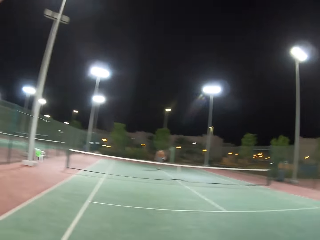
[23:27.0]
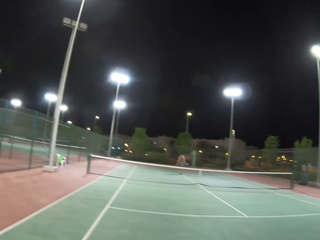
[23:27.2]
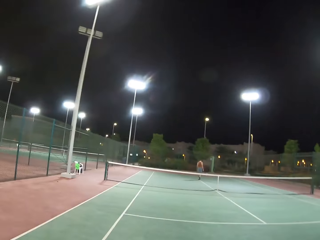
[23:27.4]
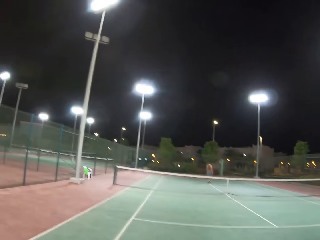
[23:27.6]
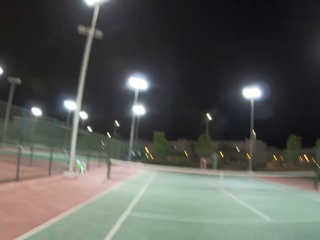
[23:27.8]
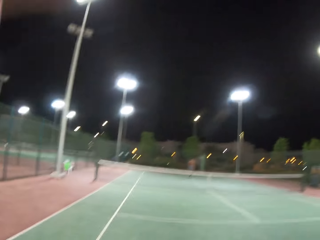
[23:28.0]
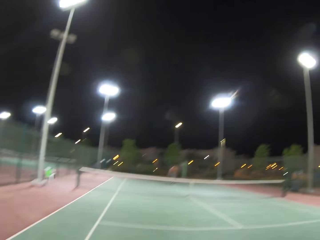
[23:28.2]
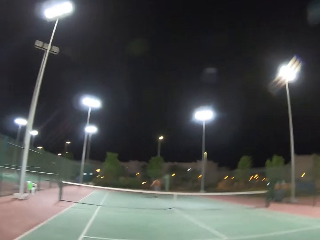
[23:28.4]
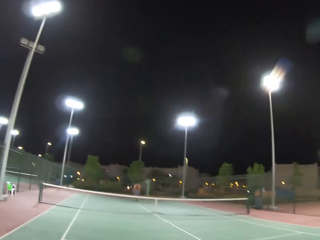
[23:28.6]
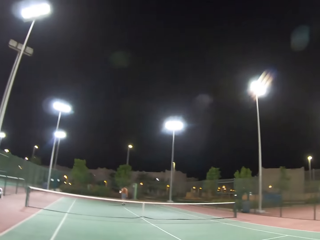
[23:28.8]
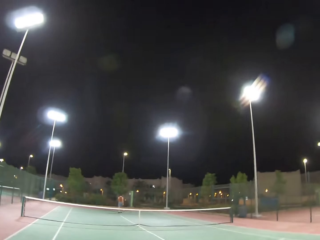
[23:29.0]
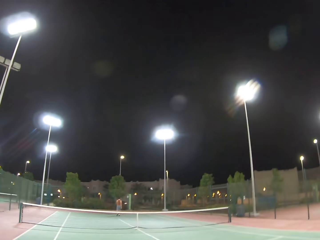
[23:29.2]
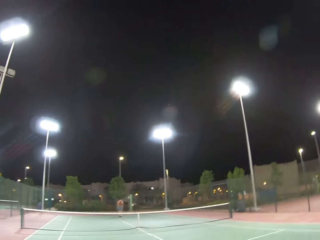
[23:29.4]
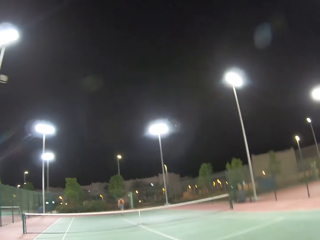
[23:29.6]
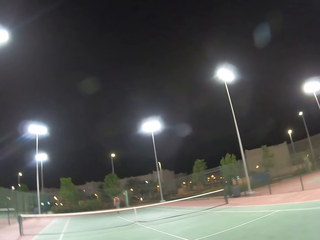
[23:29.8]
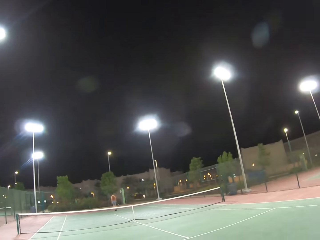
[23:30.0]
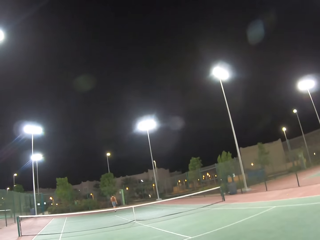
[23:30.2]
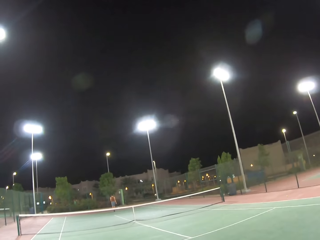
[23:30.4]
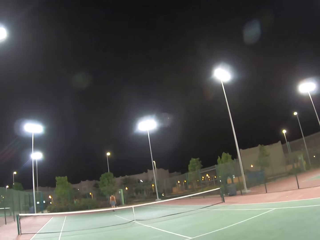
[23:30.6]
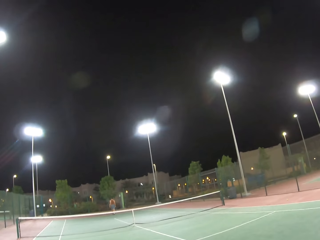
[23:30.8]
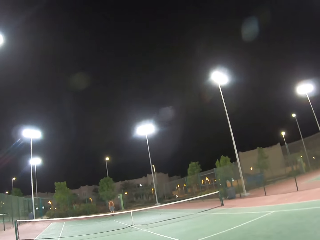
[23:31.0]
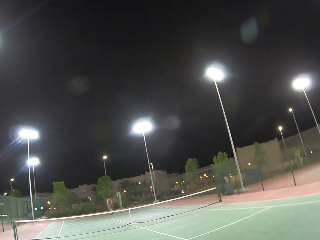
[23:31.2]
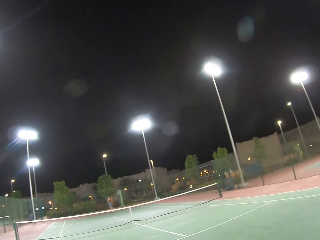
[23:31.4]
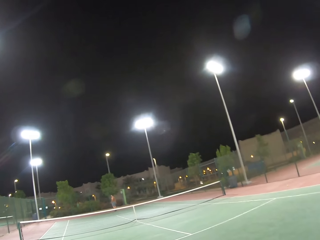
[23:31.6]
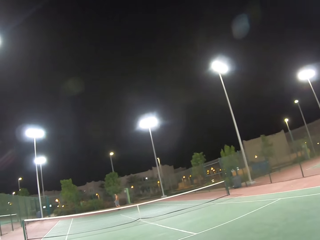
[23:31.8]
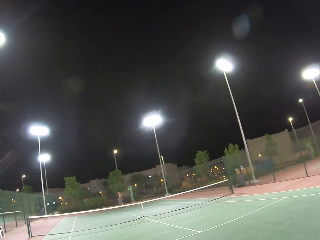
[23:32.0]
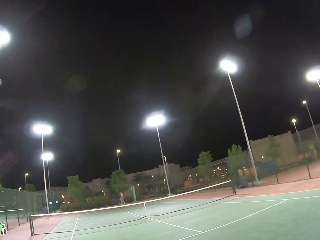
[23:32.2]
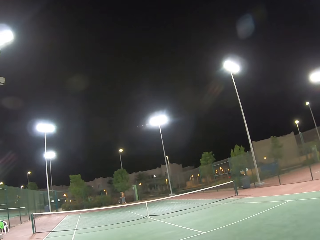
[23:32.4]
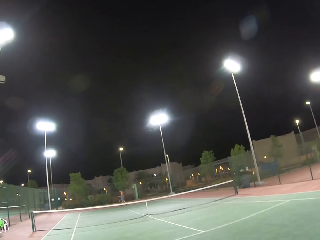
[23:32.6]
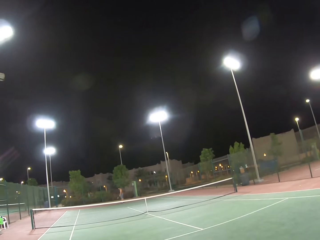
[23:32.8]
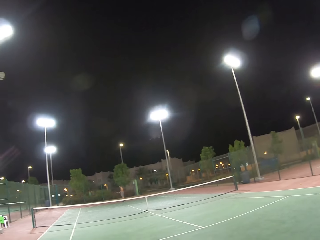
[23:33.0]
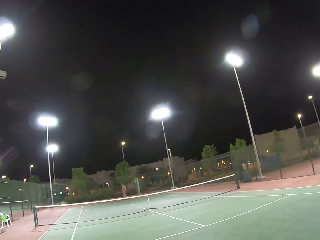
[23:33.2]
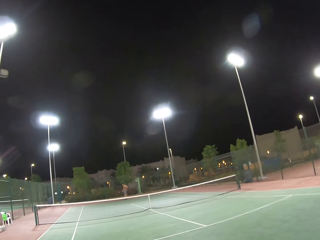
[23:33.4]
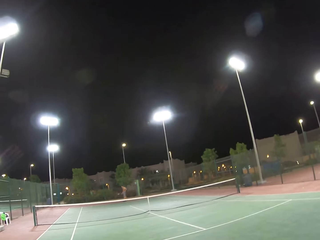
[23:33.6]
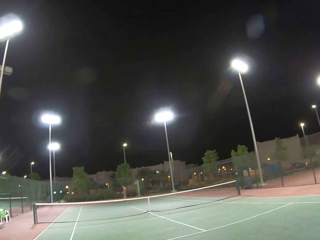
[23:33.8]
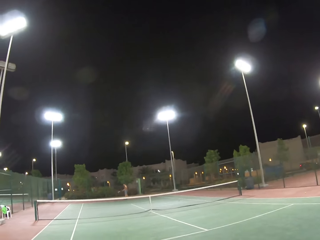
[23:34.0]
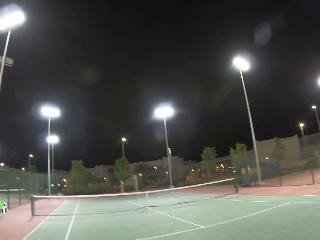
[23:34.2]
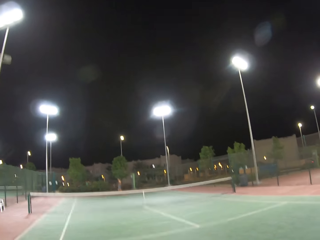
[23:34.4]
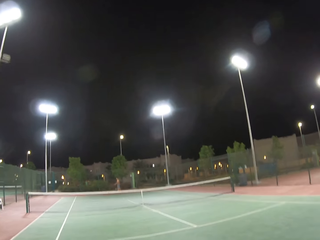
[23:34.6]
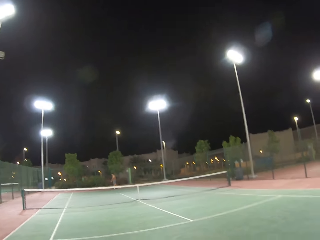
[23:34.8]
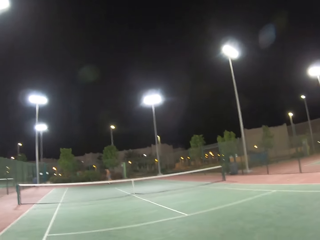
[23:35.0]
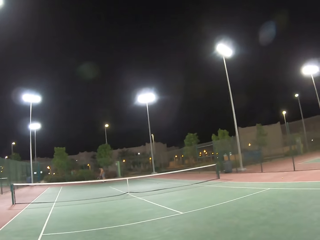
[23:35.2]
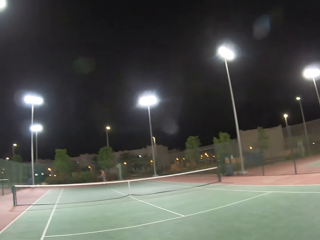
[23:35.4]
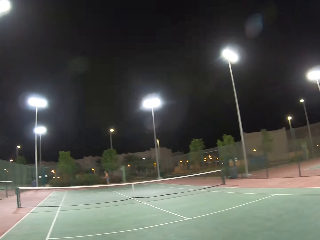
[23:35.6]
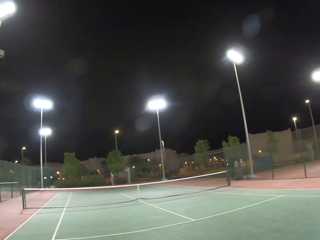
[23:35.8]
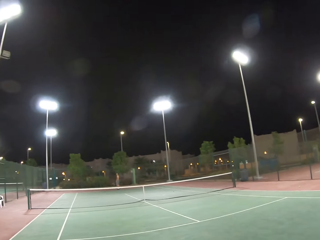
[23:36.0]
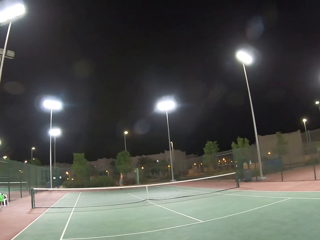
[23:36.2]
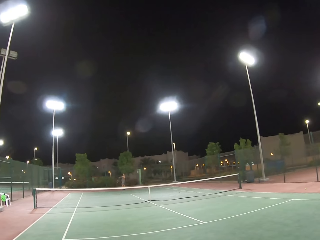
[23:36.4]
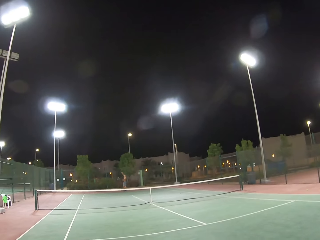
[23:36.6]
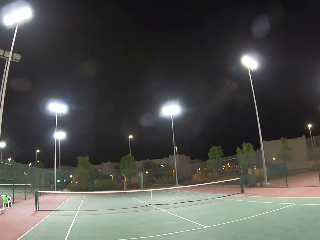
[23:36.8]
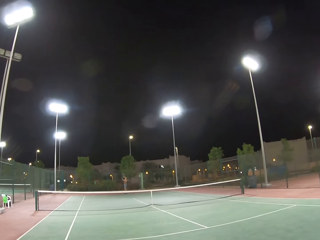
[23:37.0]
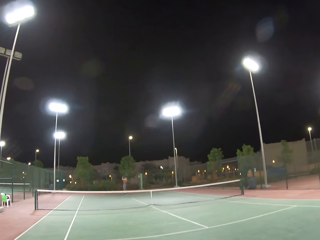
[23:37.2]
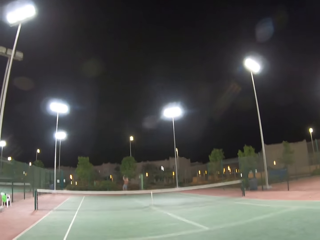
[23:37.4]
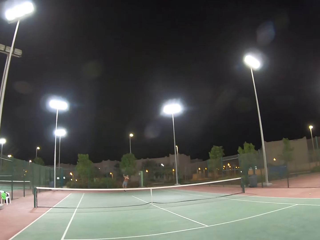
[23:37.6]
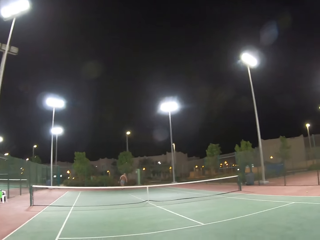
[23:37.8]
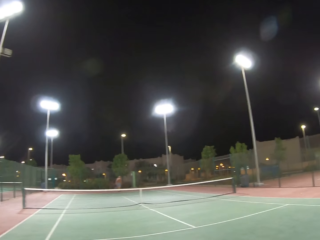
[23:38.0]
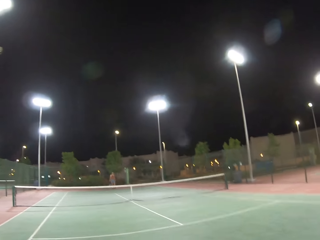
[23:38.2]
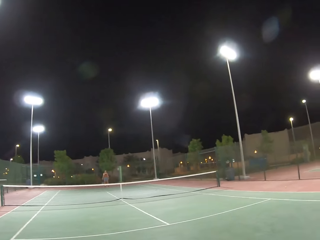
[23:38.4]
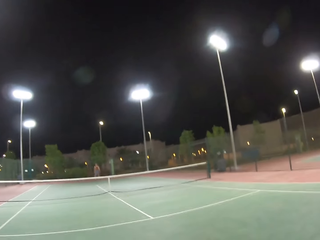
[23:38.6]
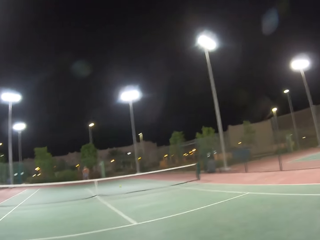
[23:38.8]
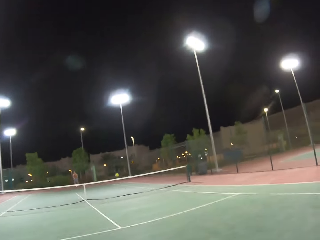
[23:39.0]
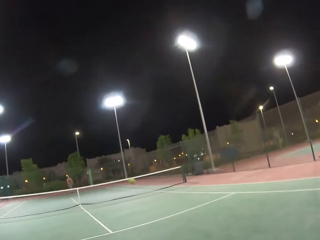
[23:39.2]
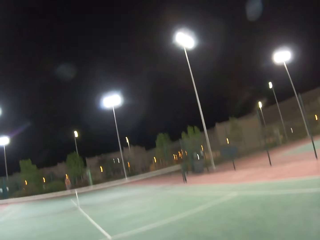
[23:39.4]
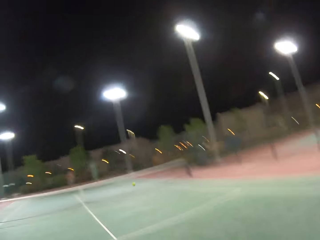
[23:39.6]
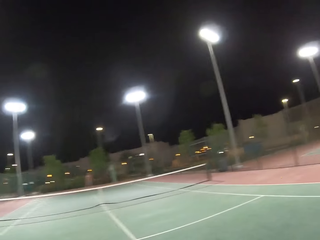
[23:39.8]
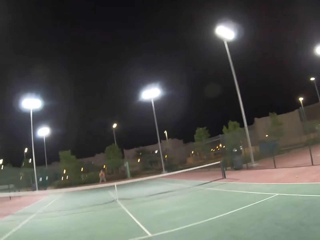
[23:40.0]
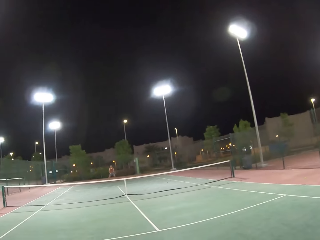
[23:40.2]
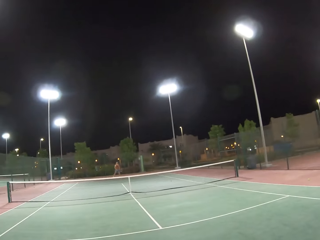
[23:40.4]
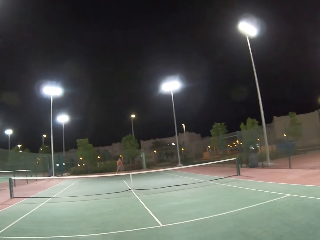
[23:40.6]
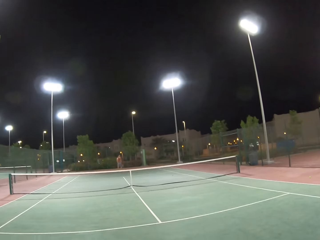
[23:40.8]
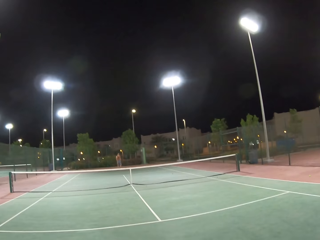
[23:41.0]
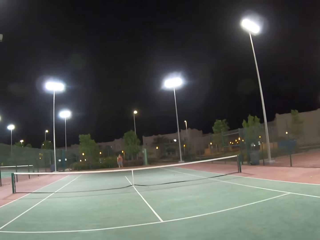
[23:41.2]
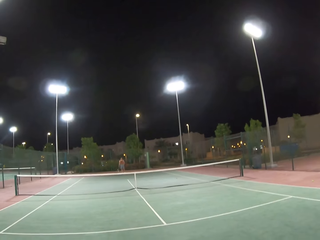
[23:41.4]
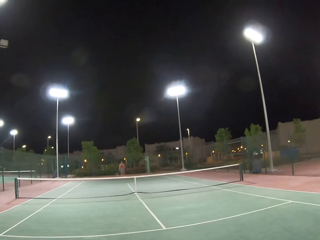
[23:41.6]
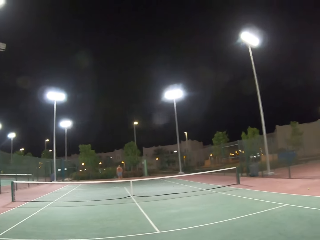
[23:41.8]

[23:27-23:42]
The camera wearer fixes the camera. A man walks around the tennis court. The camera wearer walks around the tennis court. The man dribbles a tennis ball. The camera wearer looks around the tennis court. They play tennis with the man. They hit a ball with a racket.

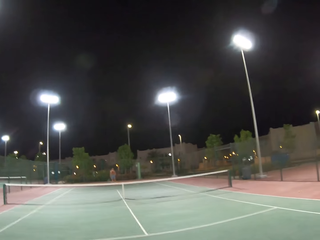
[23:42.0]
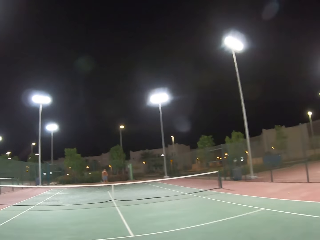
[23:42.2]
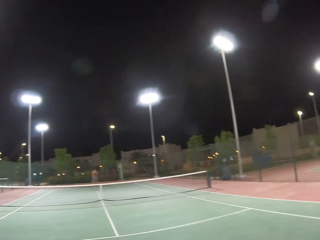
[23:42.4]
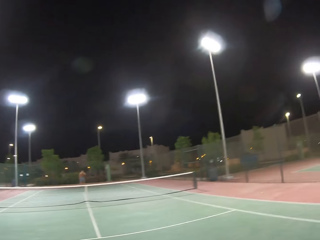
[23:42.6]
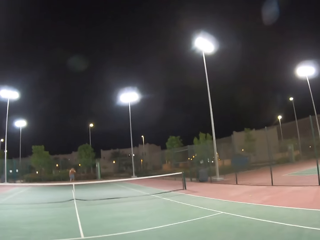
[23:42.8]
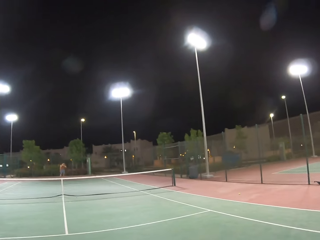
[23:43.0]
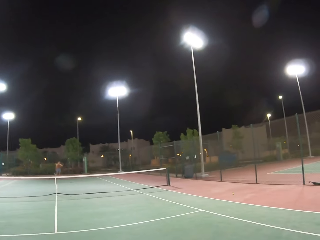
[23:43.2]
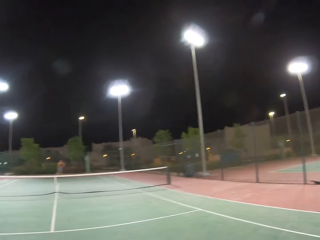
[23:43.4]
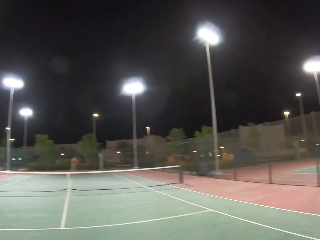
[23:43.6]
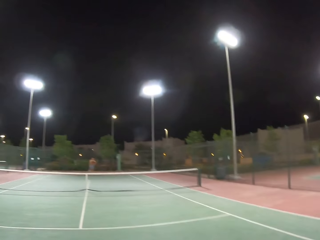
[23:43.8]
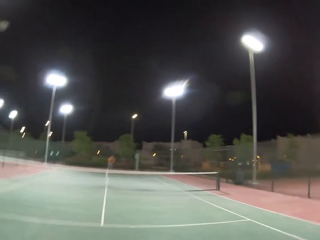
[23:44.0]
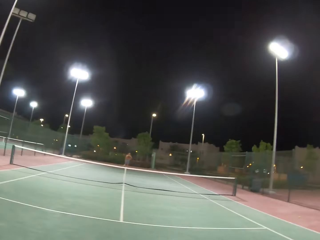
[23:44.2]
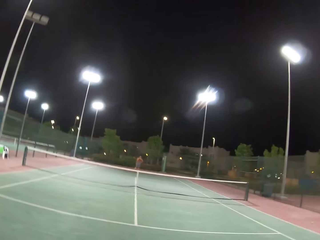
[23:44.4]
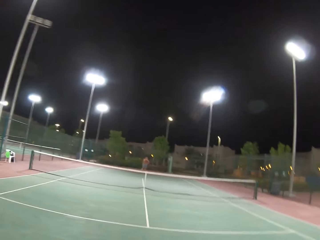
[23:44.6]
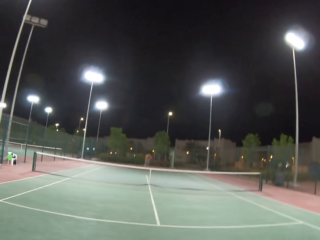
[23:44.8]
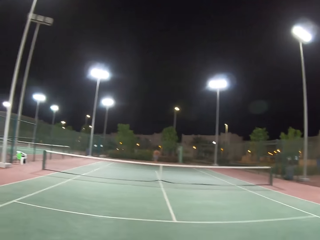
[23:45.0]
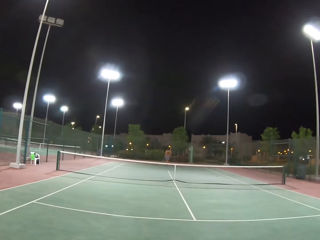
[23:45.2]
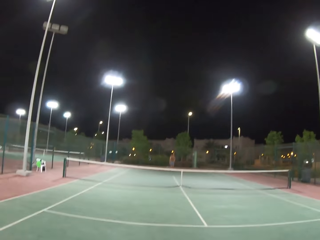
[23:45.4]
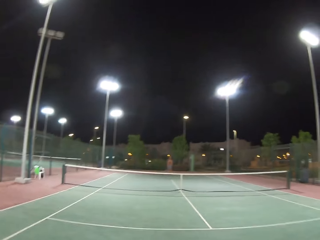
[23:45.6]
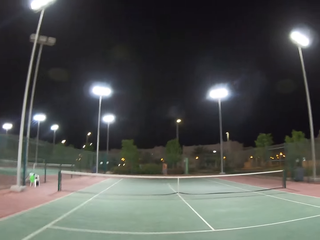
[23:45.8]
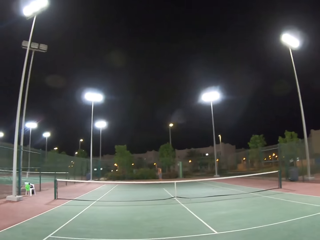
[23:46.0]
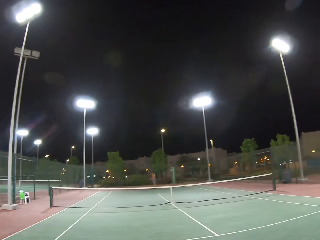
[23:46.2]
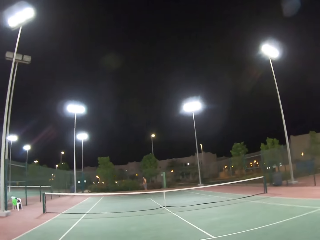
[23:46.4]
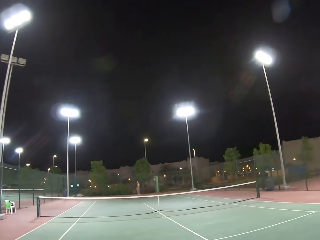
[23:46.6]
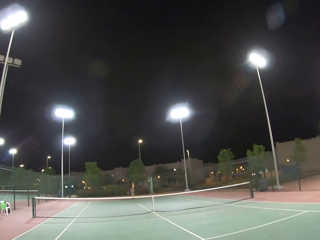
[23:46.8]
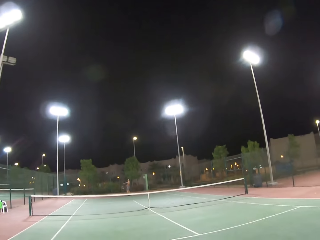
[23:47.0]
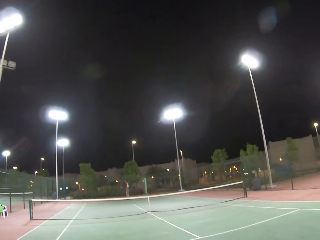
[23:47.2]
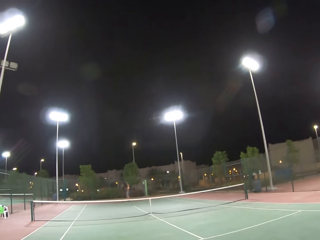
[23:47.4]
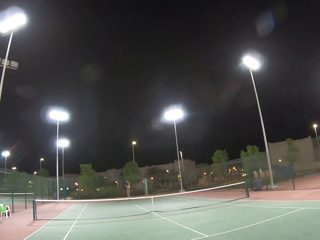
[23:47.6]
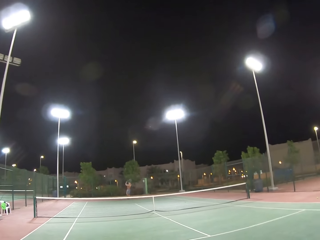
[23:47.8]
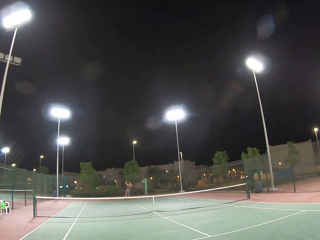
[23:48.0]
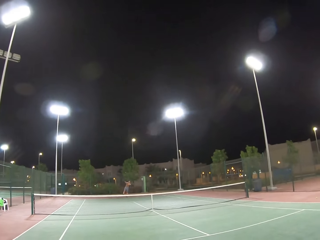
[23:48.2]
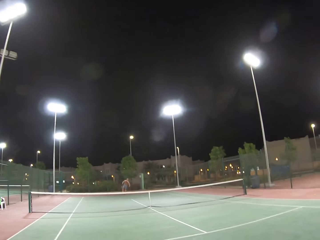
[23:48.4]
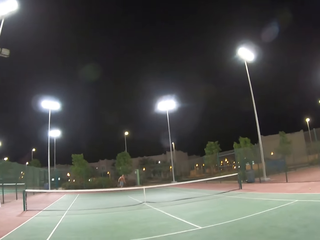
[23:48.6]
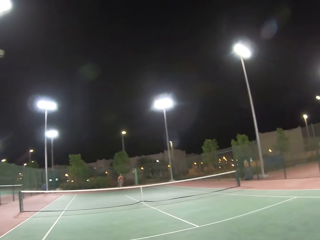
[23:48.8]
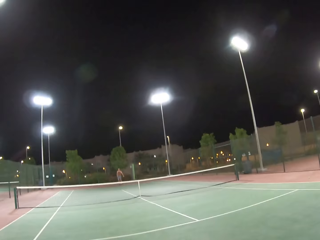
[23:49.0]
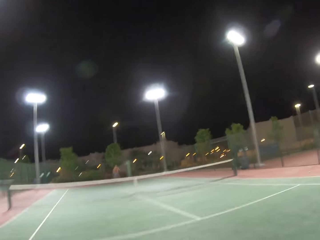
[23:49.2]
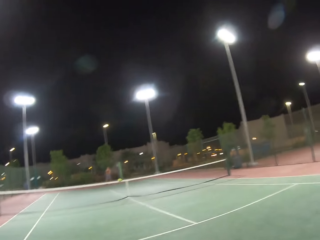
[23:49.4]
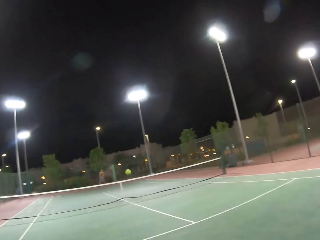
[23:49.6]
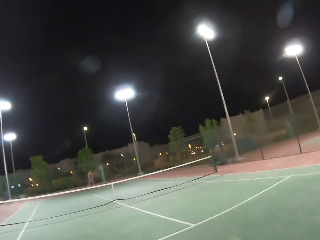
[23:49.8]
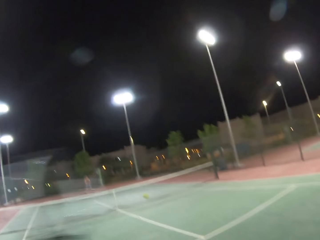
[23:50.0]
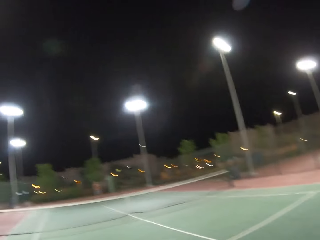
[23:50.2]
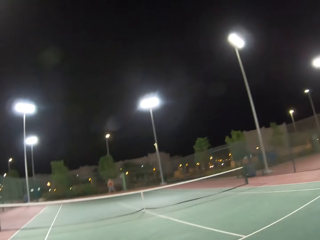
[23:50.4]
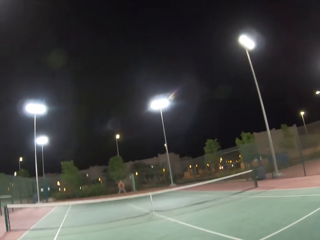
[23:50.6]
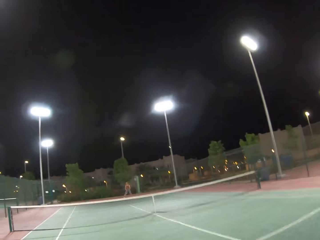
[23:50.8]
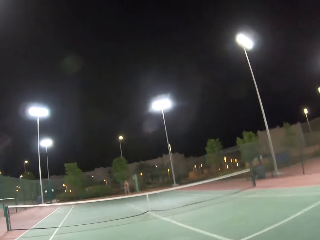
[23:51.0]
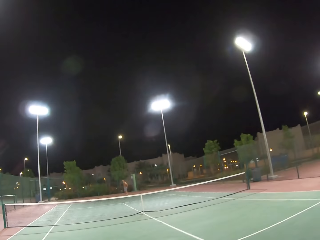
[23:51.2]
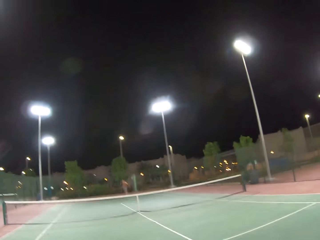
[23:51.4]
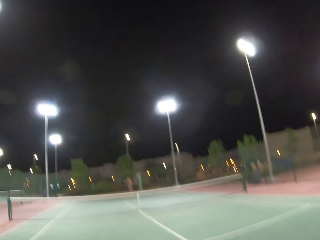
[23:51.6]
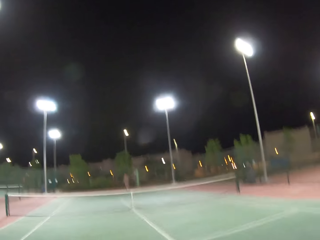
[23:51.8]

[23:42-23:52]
The camera wearer looks around the tennis court. A man stands in the tennis court. The camera wearer looks around the tennis court. They play tennis with the man. The man hits a ball with a racket. The camera wearer hits the ball with the racket.
